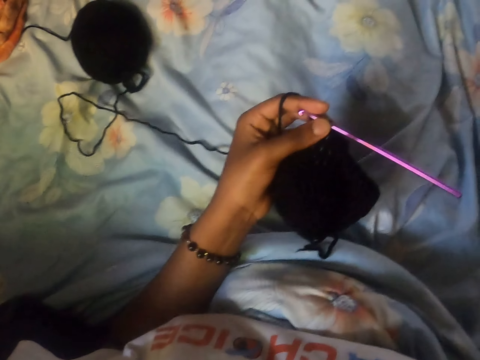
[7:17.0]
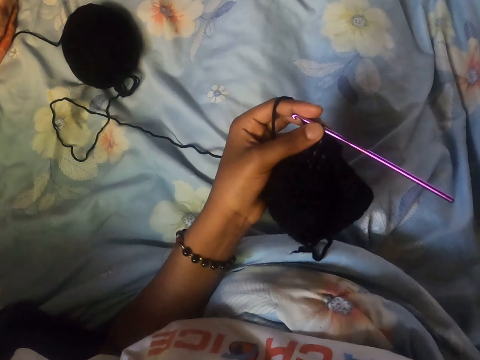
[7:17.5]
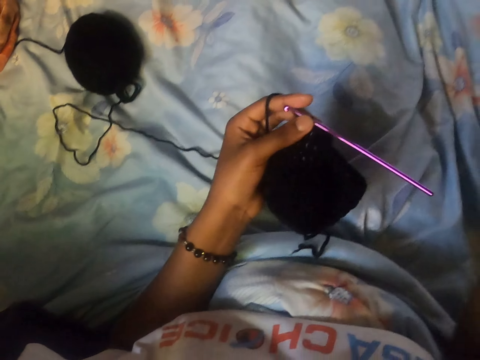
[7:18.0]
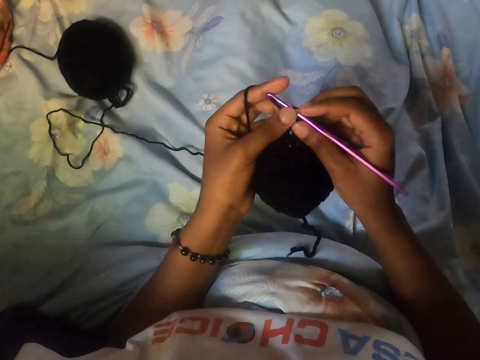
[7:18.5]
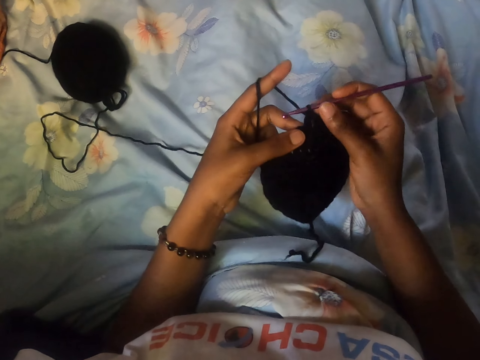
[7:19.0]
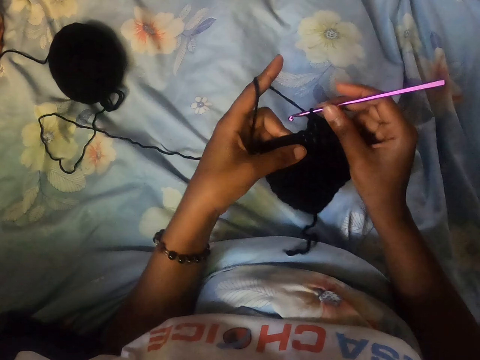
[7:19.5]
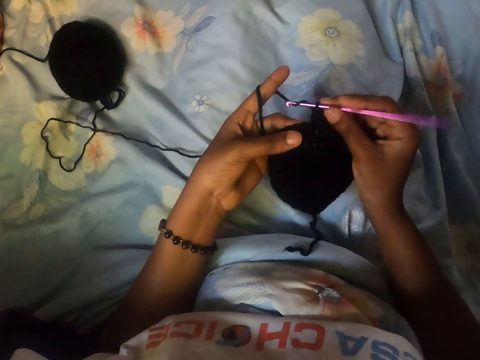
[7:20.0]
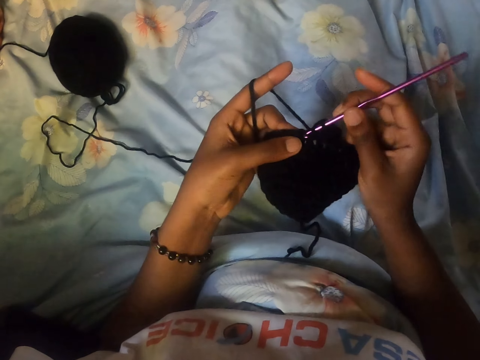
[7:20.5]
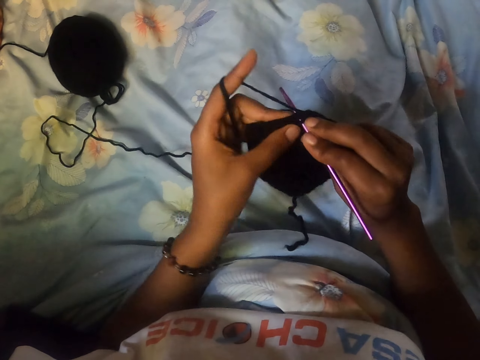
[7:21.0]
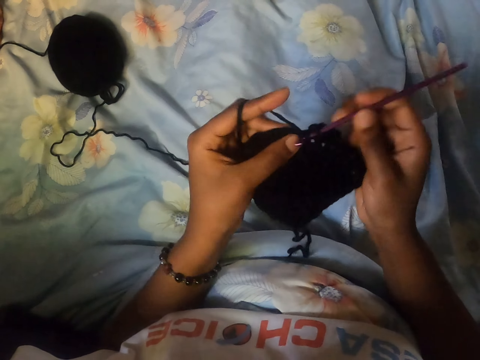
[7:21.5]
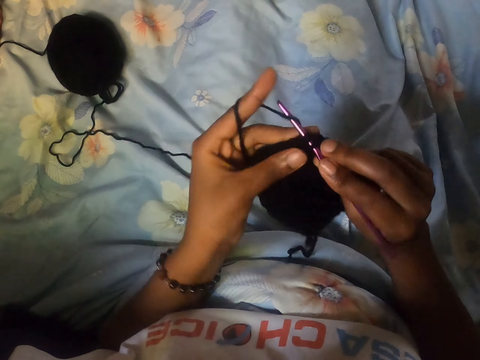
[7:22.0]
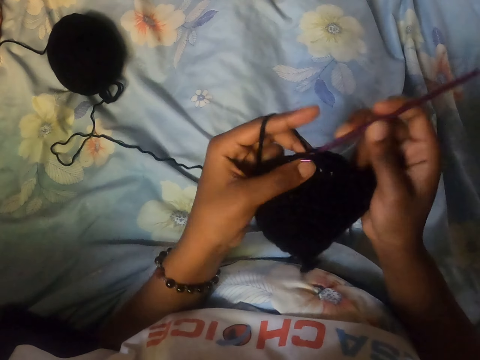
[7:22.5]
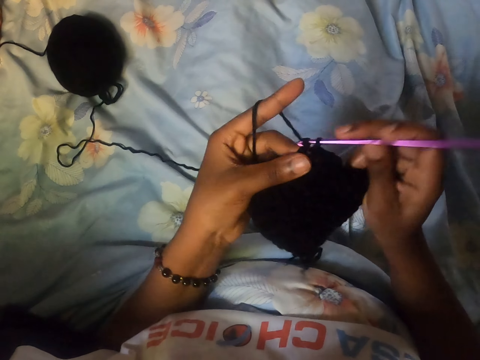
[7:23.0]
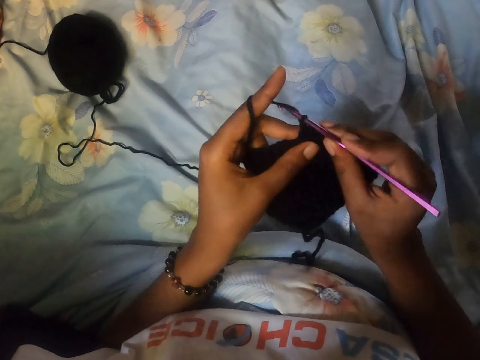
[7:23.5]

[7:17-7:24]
The camera wearer crochets the curled wool in her left hand with the crochet hook in her right hand.
